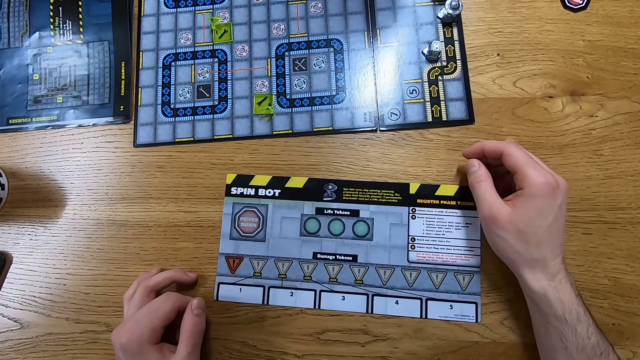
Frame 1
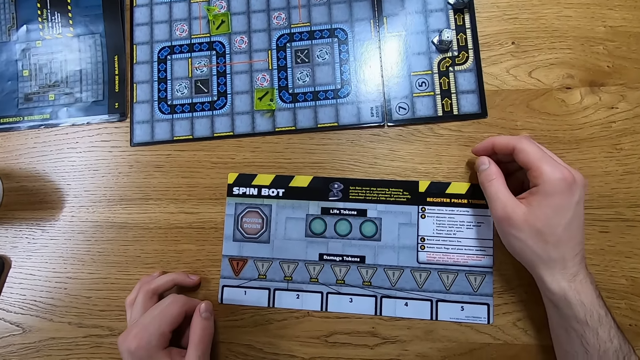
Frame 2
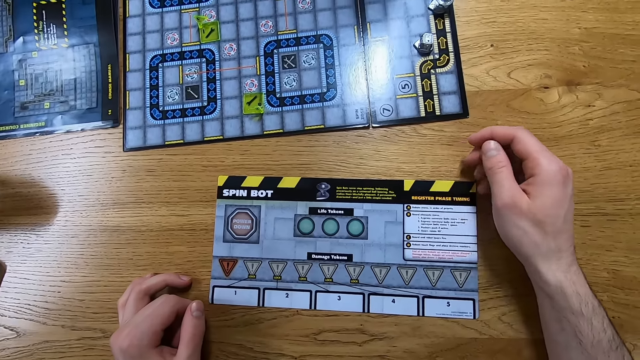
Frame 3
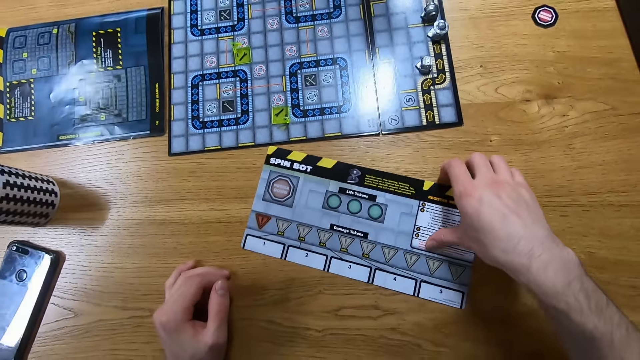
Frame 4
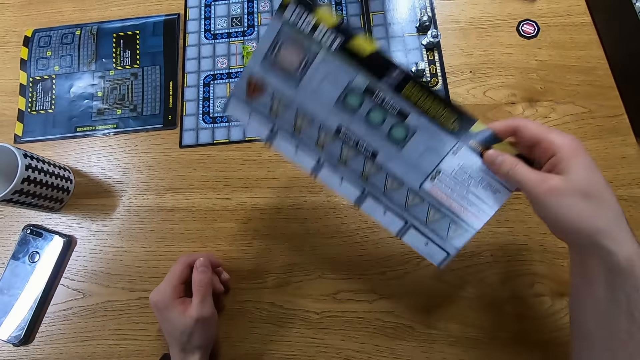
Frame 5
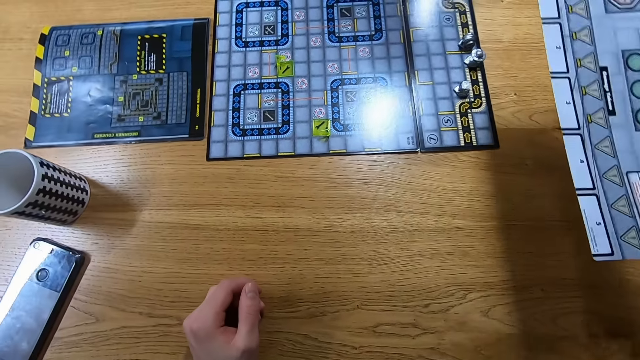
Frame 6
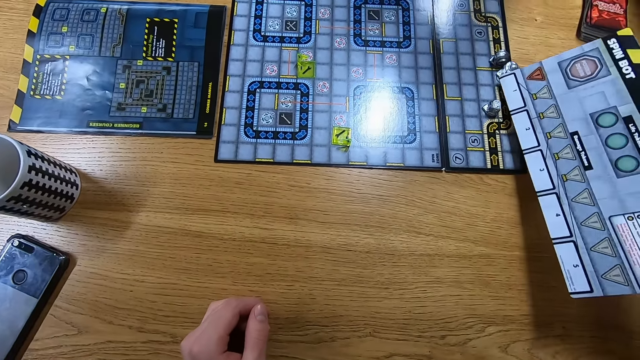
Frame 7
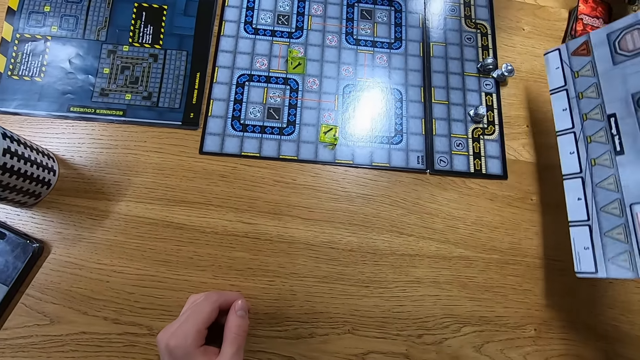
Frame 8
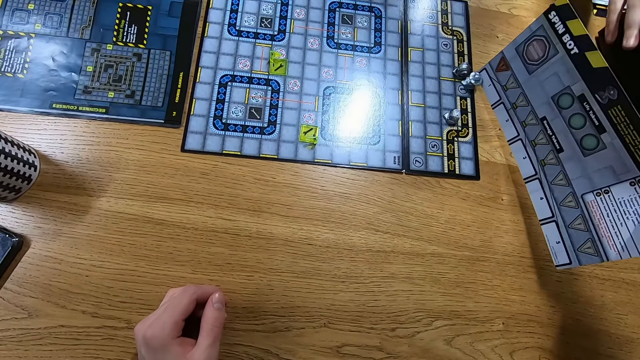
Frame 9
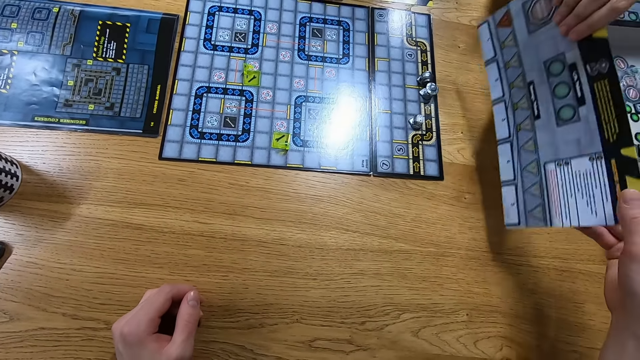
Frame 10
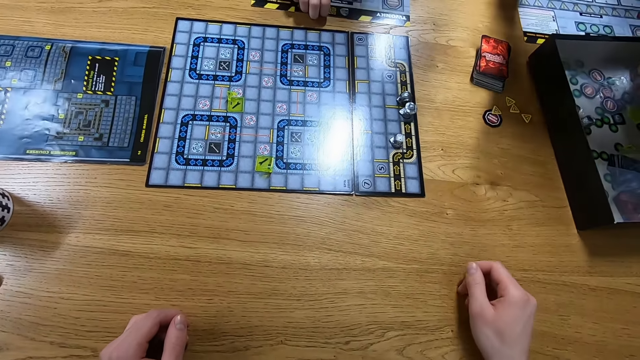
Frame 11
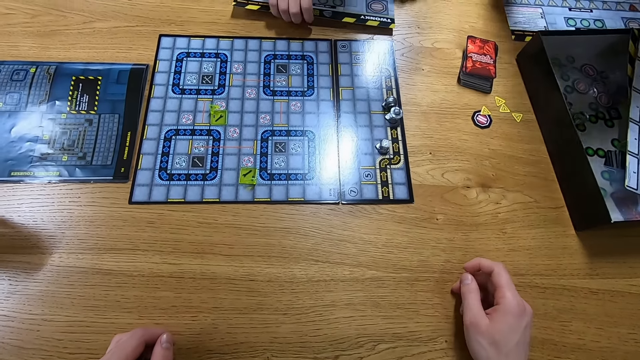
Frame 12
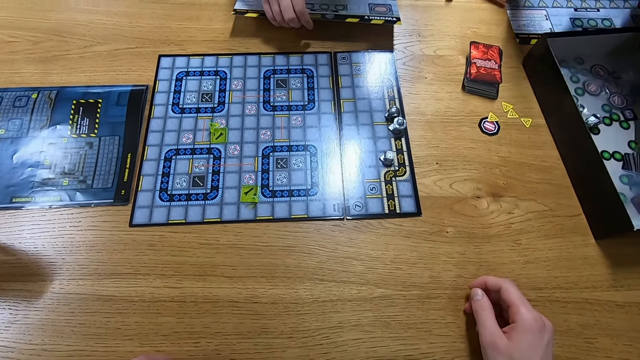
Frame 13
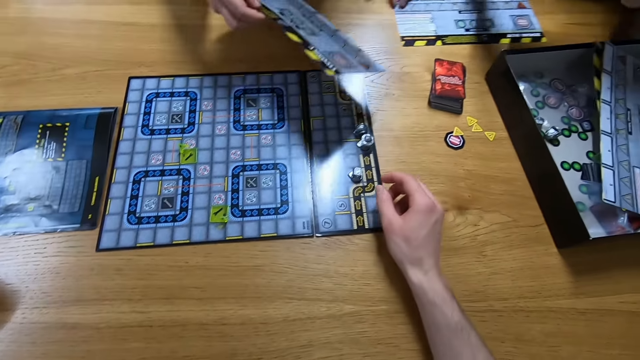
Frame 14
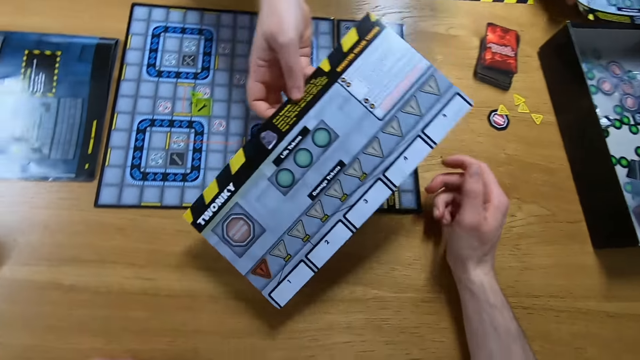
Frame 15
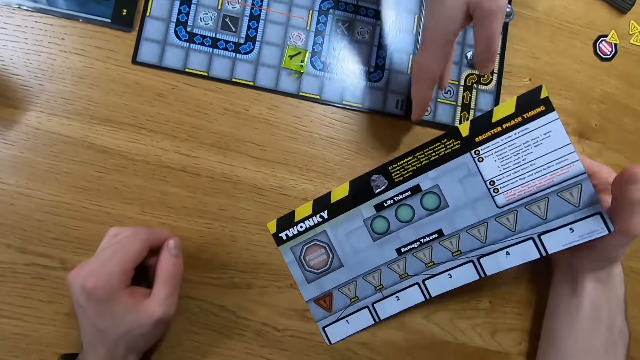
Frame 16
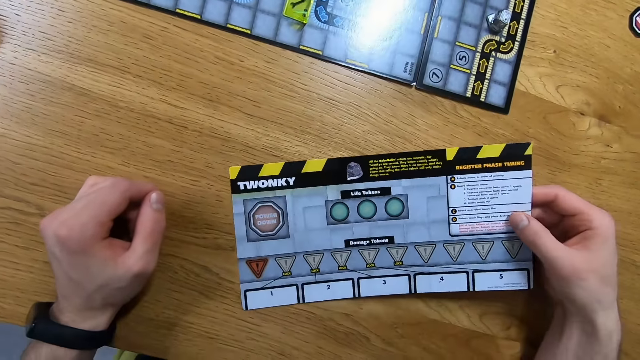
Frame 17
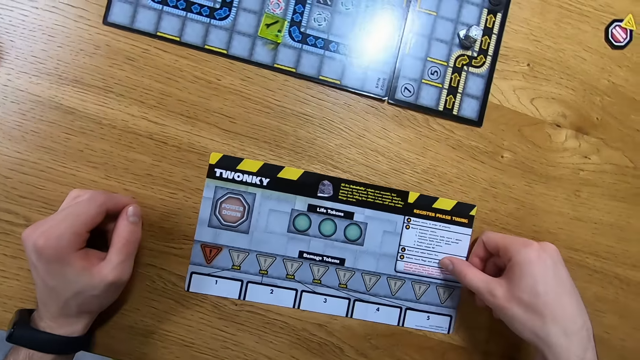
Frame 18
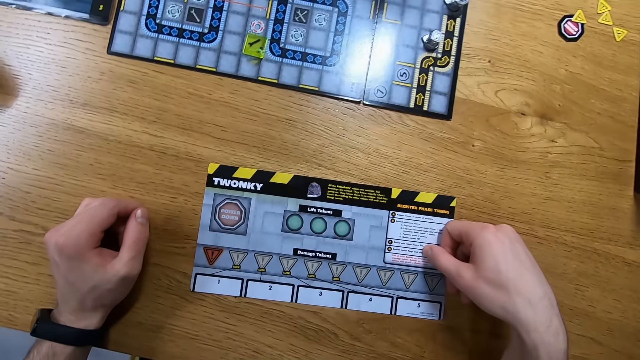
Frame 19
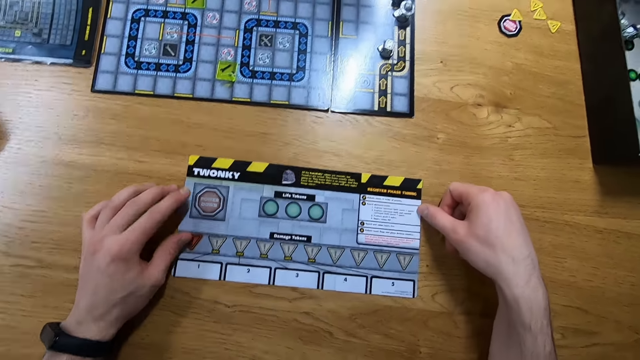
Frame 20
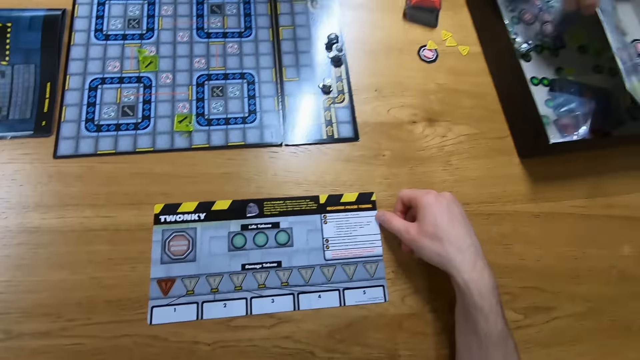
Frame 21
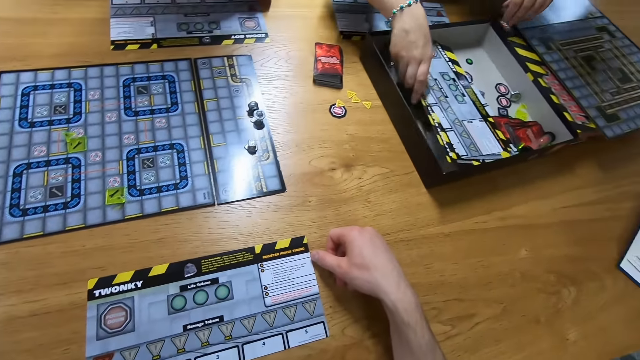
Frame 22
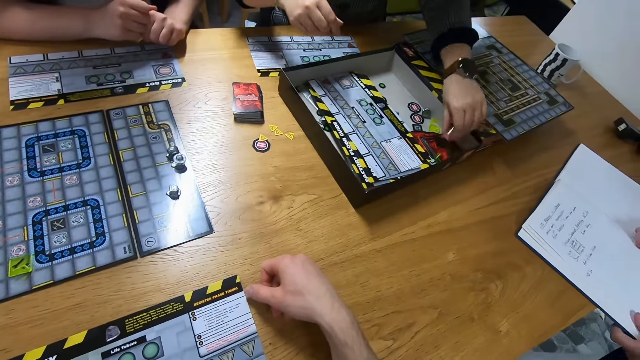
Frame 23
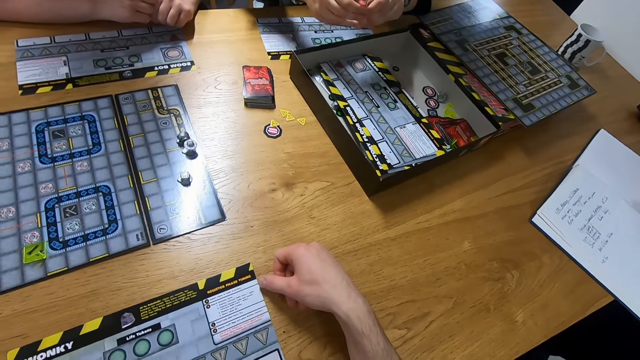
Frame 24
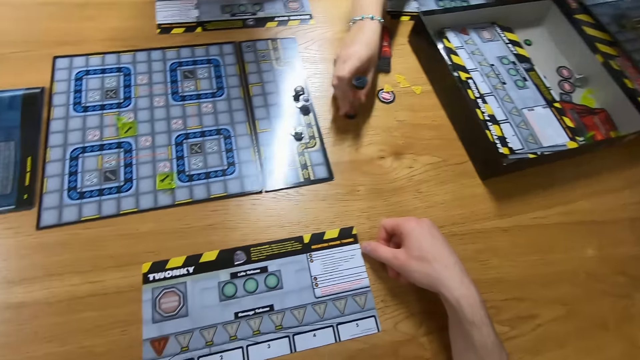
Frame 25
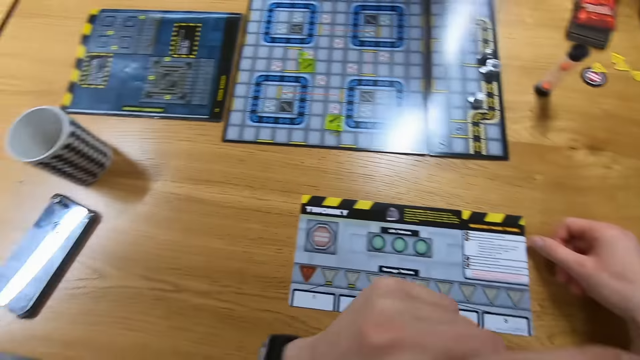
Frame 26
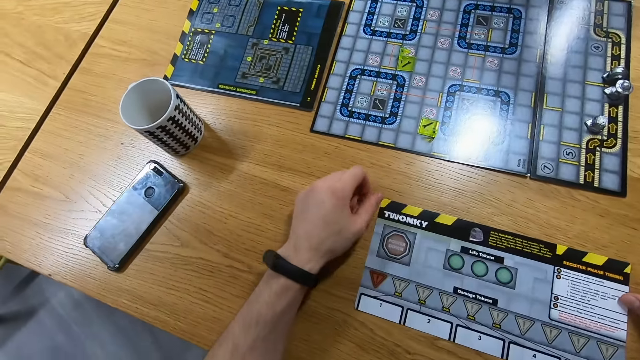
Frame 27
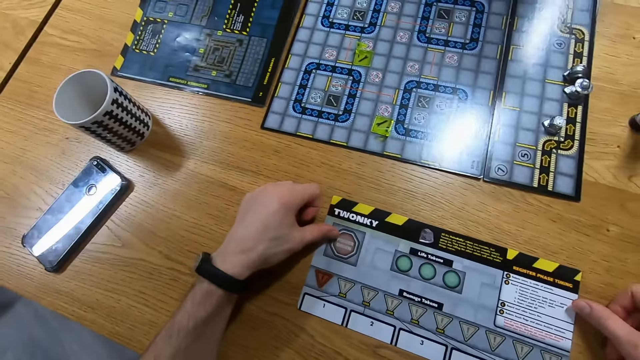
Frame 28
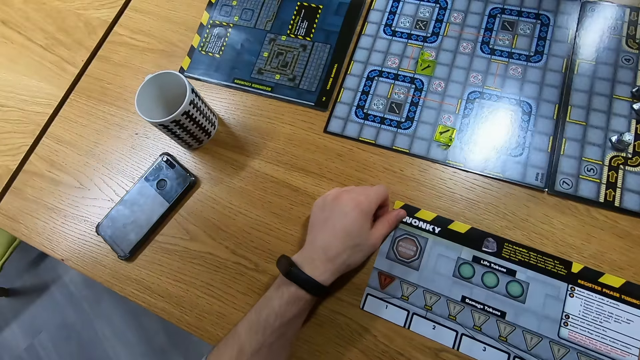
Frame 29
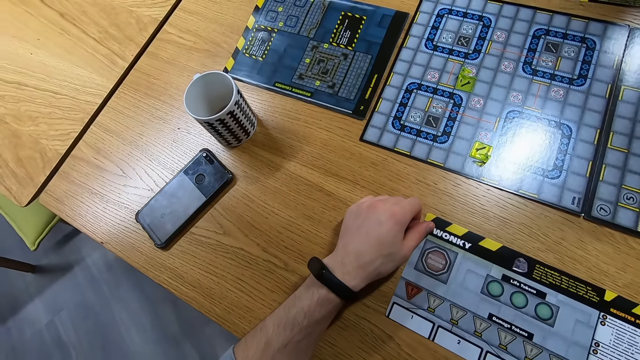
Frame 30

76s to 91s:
The camera wearer lifts a board. They move a playing piece with the board. A woman picks the board on the camera wearer's hand. She hands the camera wearer the game board. The camera wearer holds the board. They place the playing board on the table. Another woman picks a bottle from the box and places the bottle on the table. The camera wearer holds the game board.

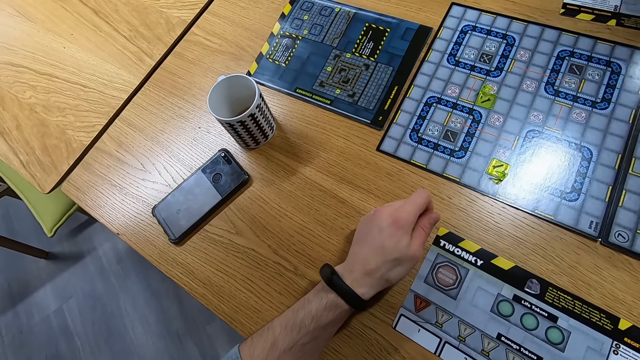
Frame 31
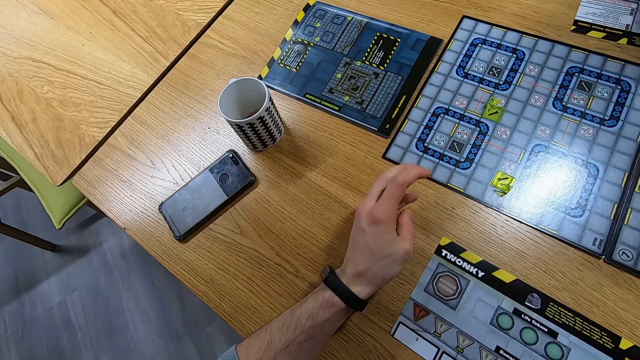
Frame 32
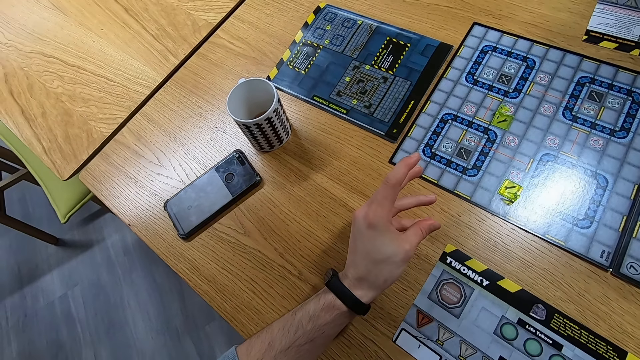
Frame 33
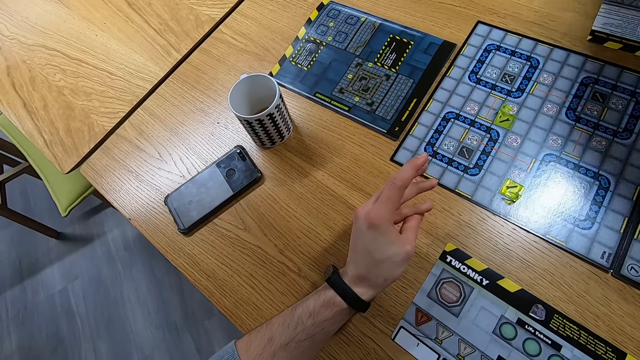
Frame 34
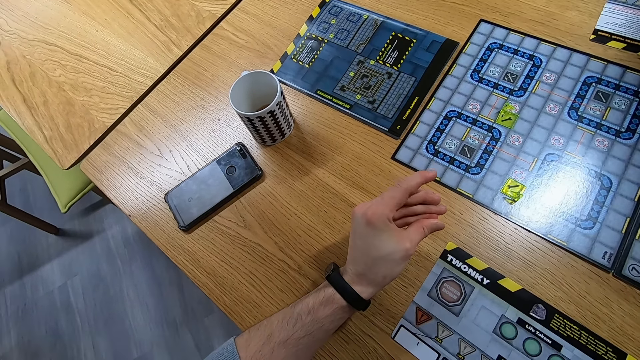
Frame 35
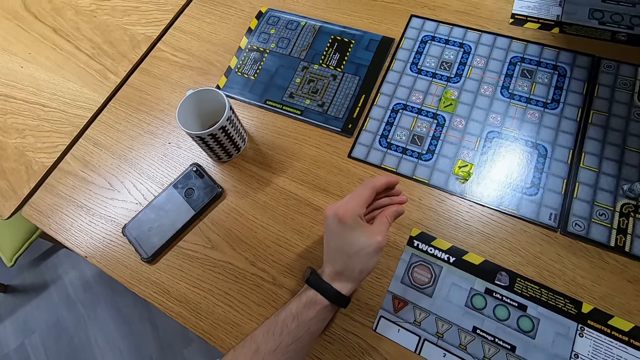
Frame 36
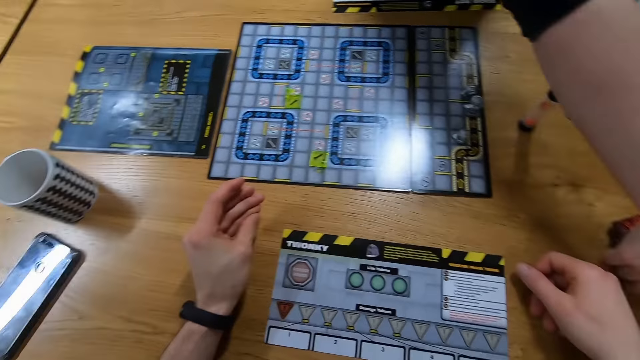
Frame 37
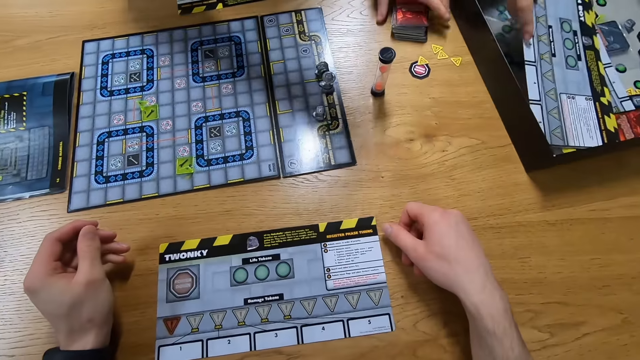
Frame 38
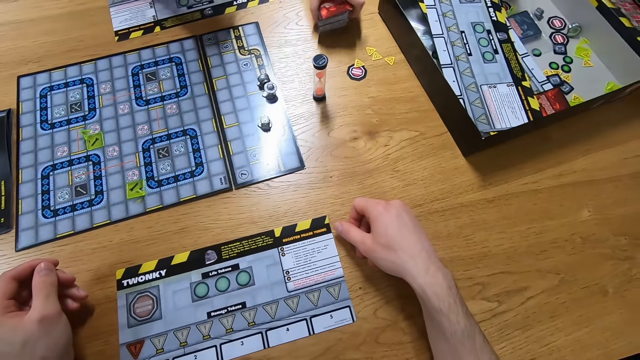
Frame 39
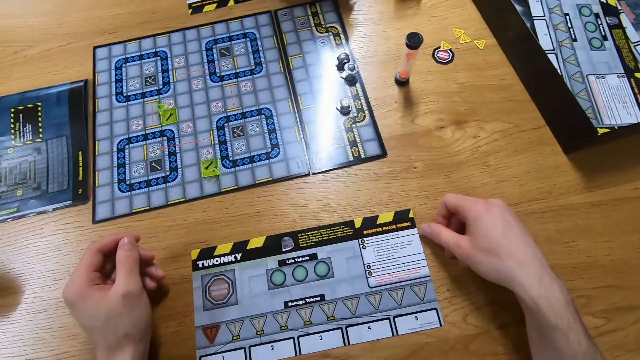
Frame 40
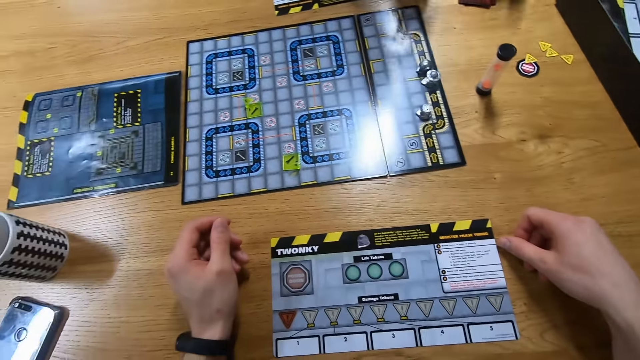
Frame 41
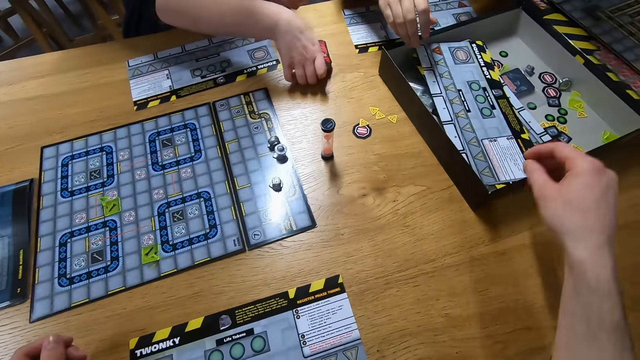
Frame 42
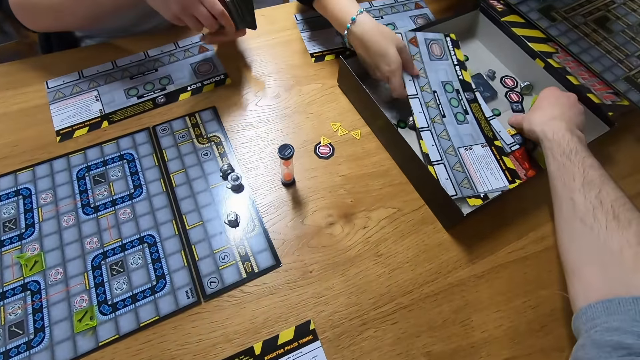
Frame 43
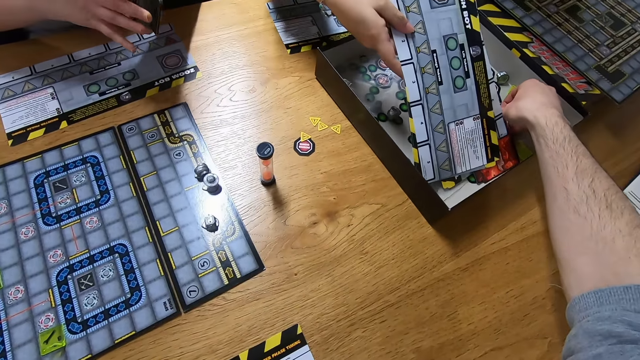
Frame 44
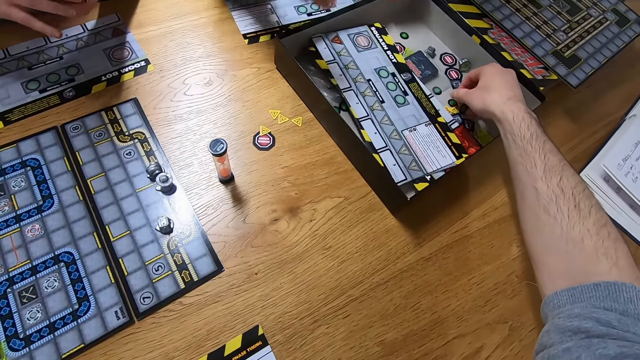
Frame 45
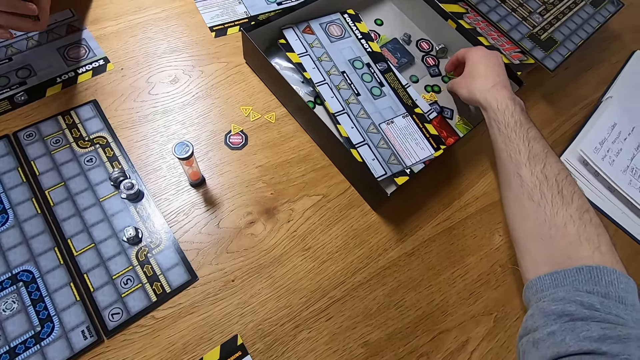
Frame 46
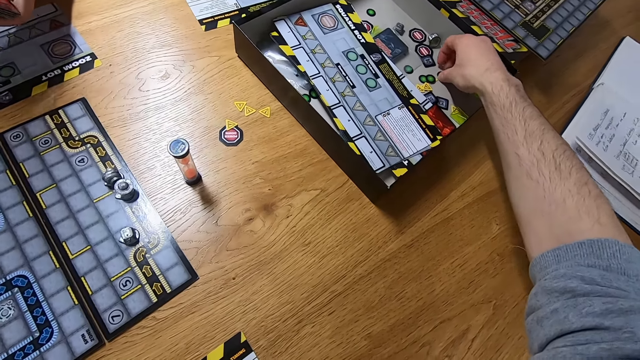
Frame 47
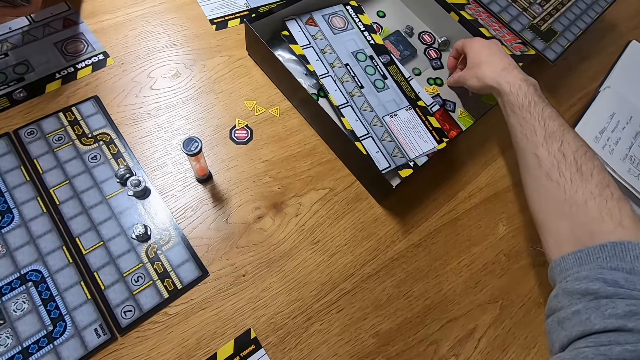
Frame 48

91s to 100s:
The camera wearer moves fingers. They look around. A lady picks the cards. The camera wearer picks playing pieces in the box.
